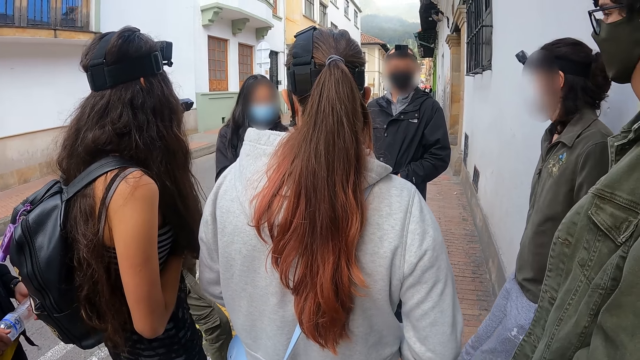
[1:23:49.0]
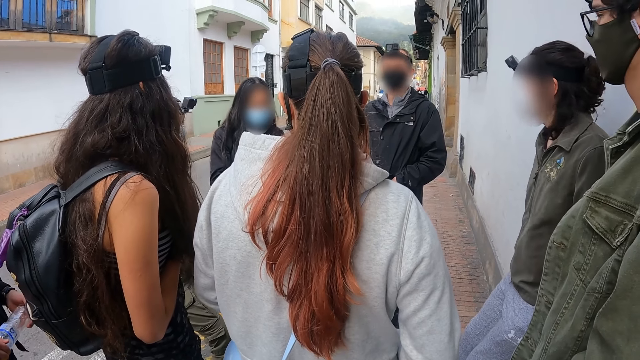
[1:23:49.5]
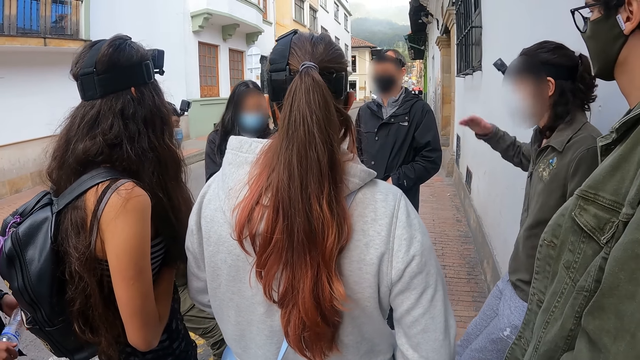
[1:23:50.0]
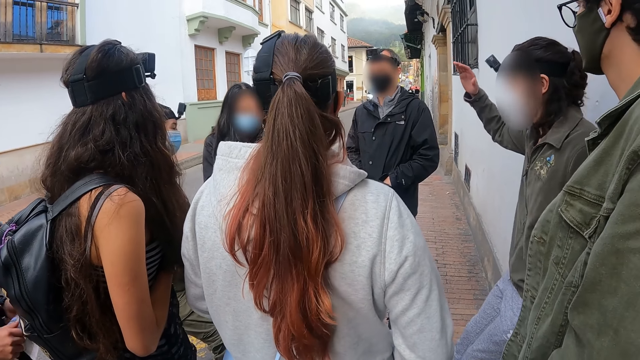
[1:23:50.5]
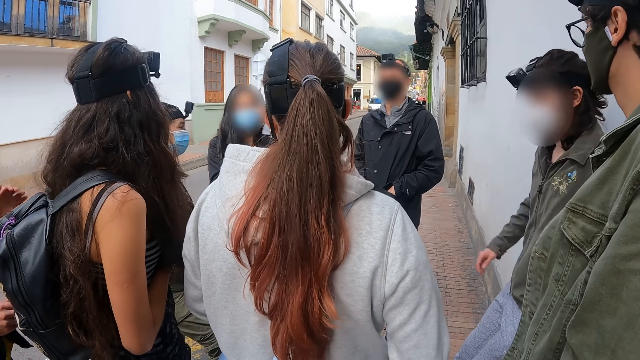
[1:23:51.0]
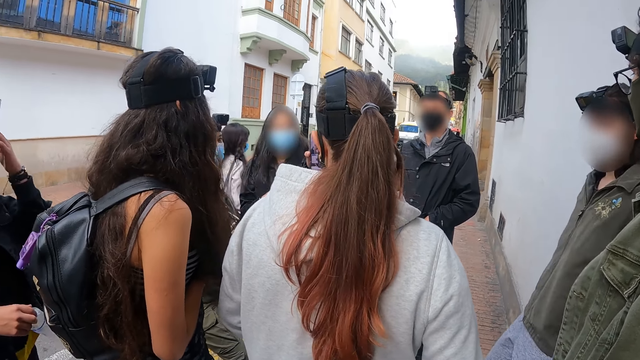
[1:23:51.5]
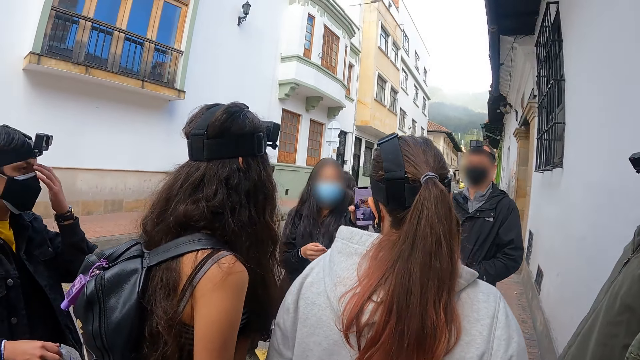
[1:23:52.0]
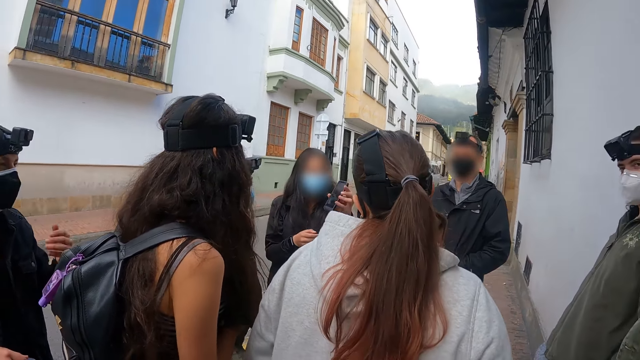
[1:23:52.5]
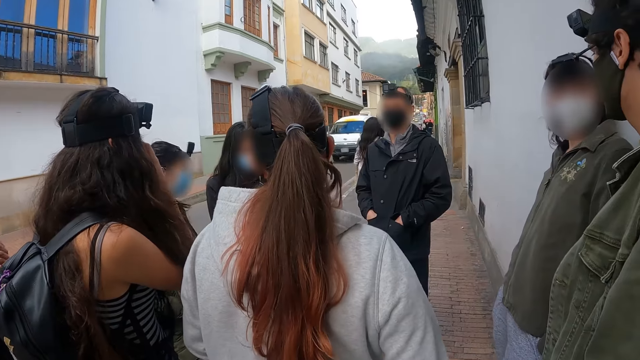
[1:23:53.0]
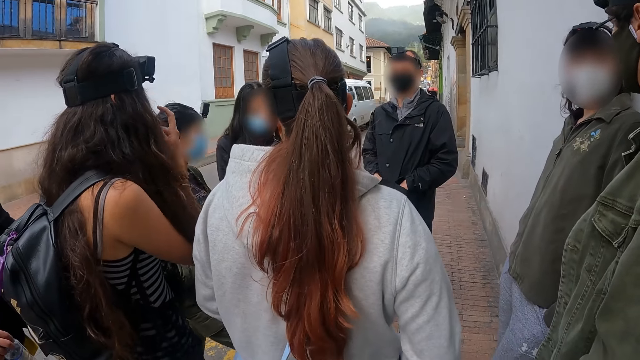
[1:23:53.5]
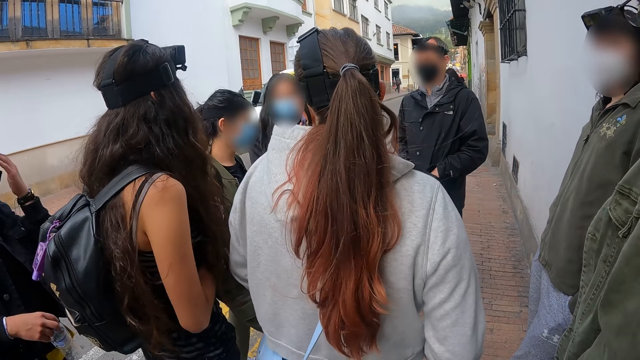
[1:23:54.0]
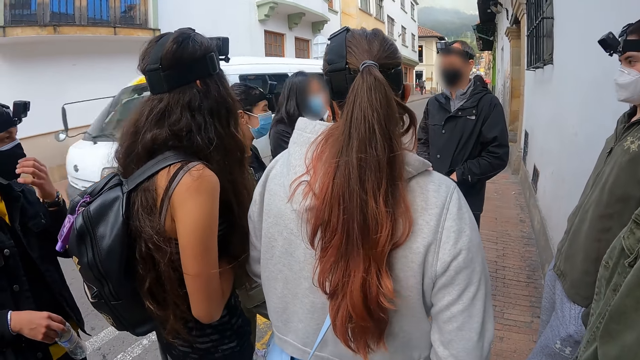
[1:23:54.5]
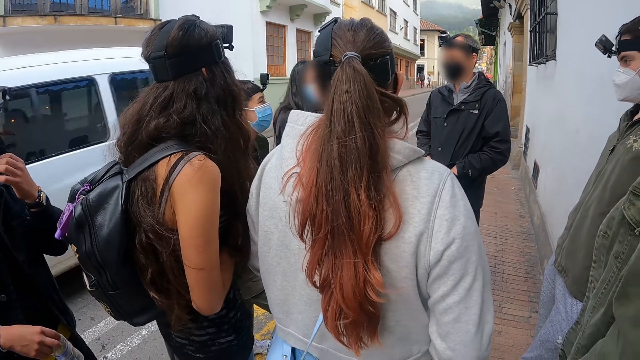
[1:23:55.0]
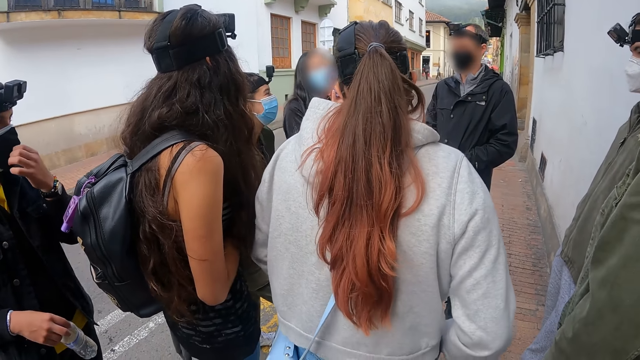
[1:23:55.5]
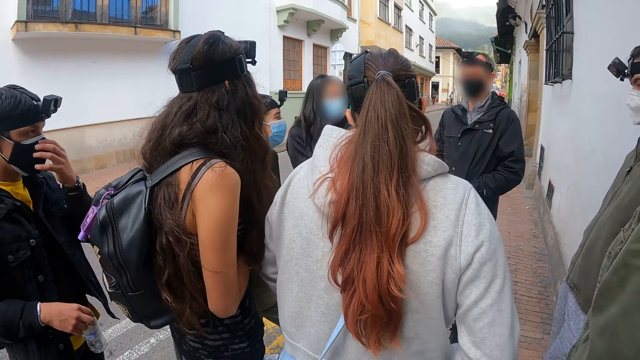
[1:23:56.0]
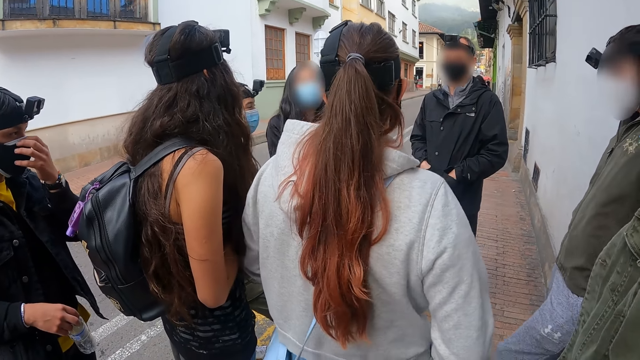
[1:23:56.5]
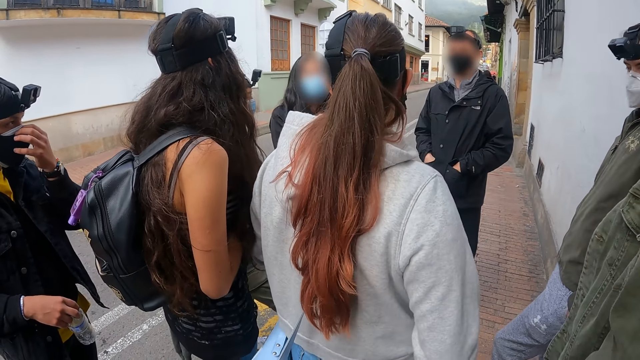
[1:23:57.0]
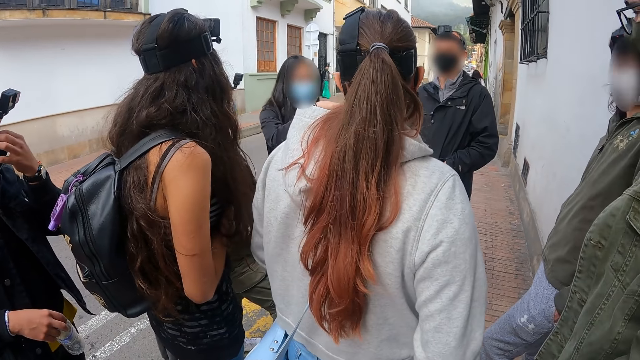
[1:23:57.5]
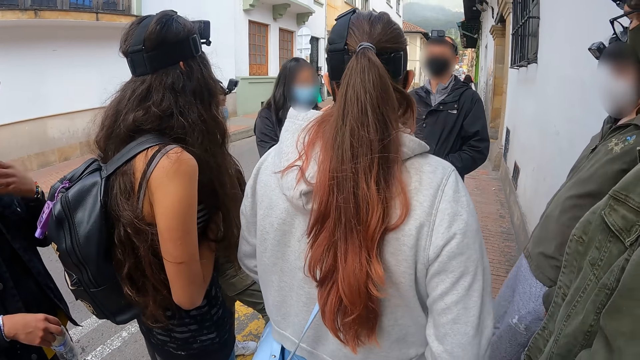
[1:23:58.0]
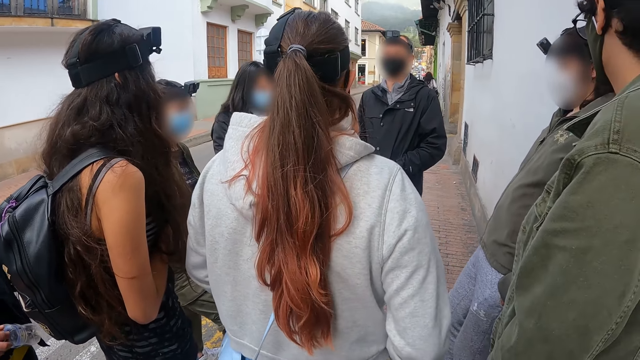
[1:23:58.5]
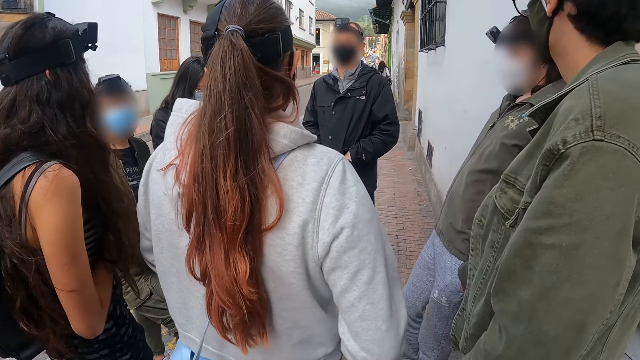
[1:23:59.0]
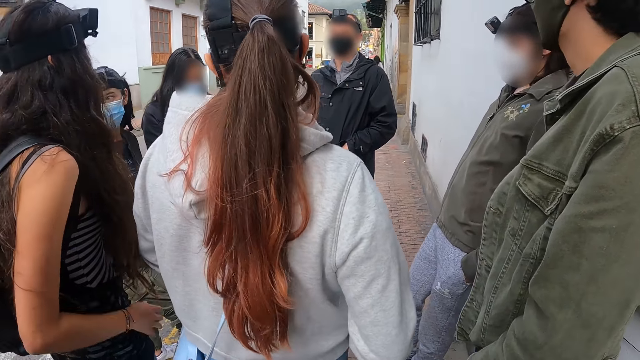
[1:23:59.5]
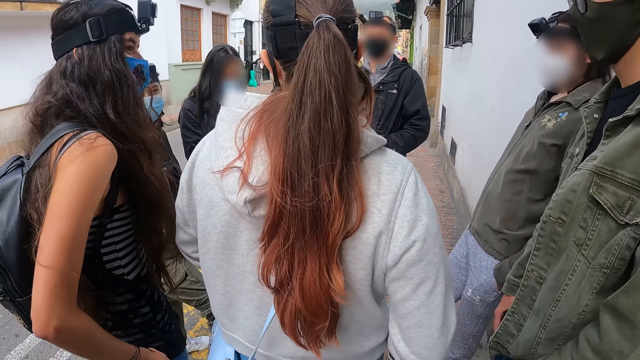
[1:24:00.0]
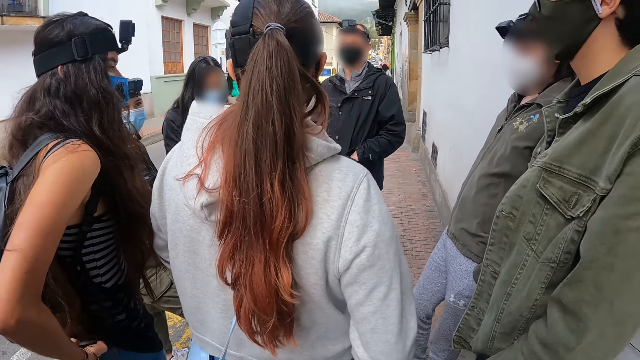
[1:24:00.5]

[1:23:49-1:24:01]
A man lifts the right hand. Another man touches the face, adjusts a face mask, and touches the mask.

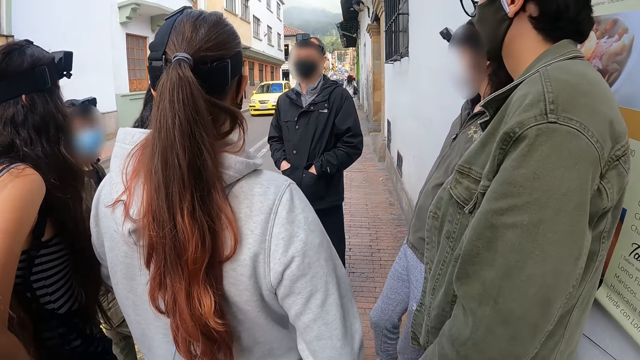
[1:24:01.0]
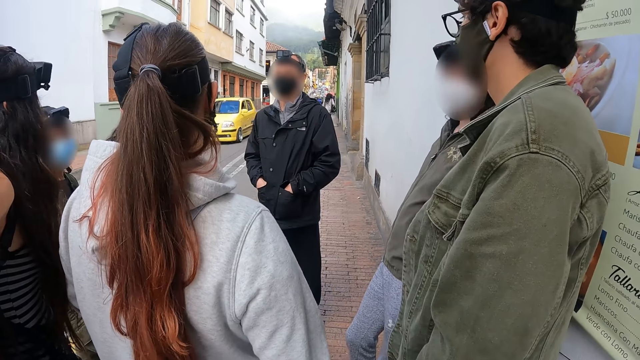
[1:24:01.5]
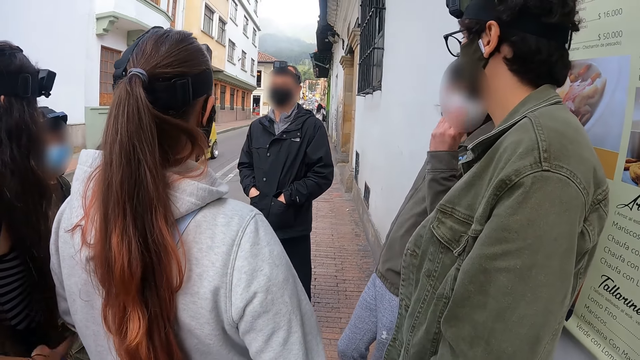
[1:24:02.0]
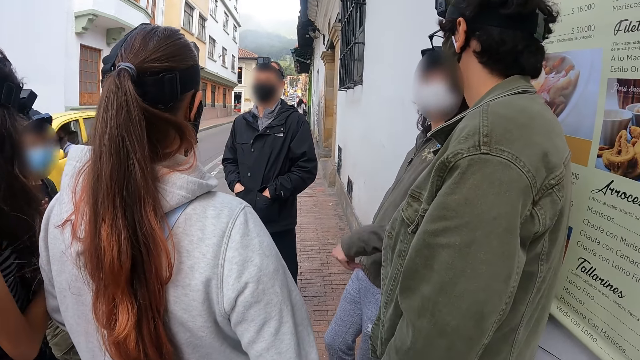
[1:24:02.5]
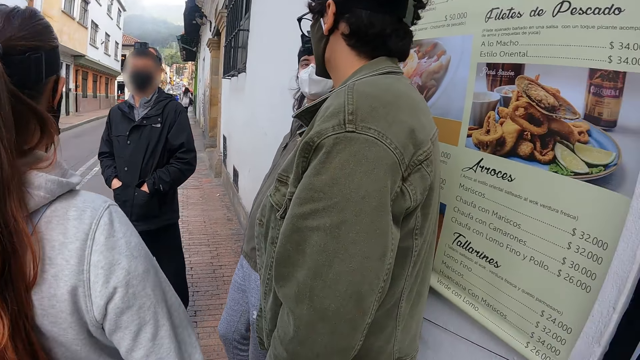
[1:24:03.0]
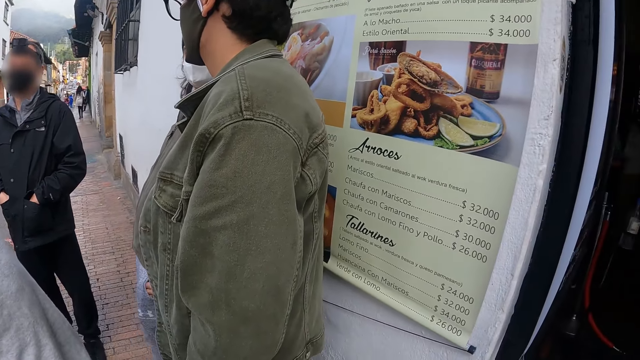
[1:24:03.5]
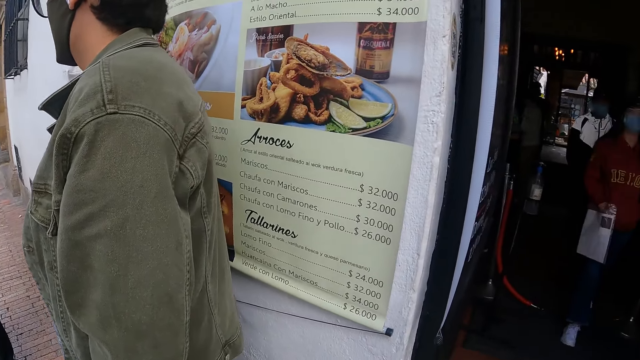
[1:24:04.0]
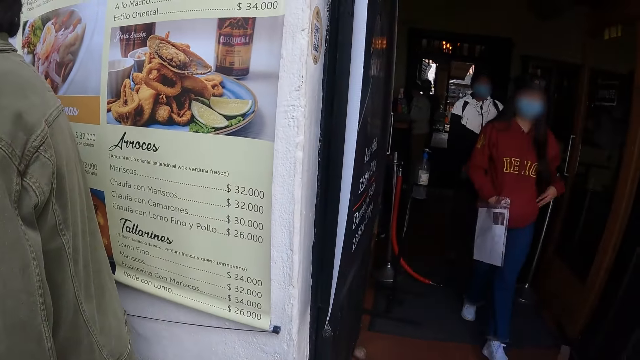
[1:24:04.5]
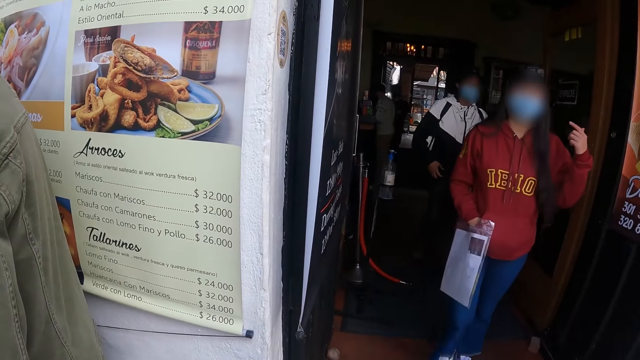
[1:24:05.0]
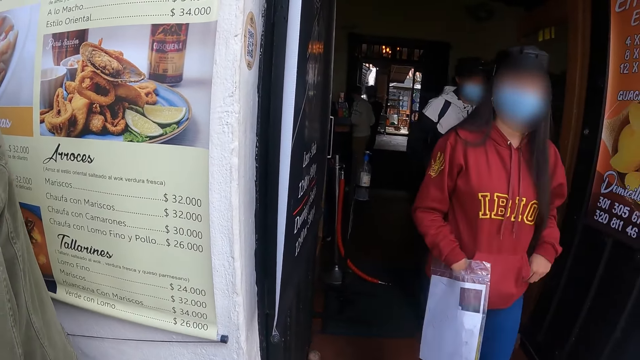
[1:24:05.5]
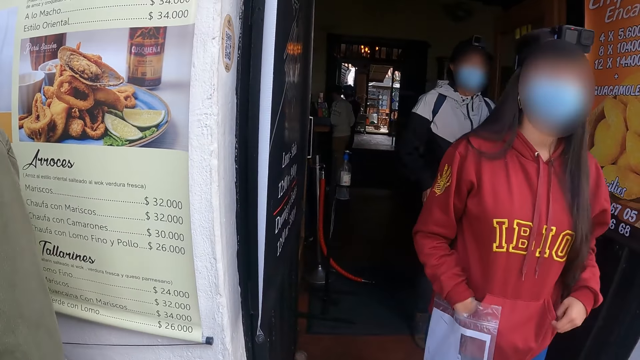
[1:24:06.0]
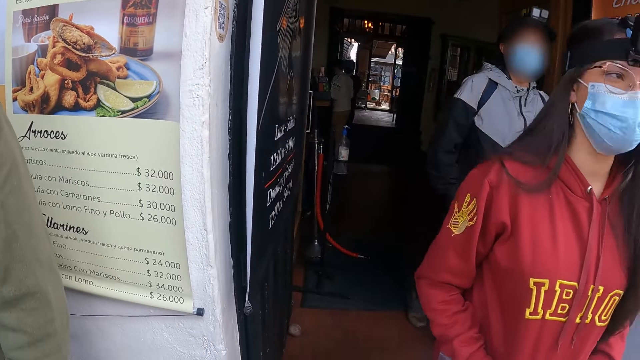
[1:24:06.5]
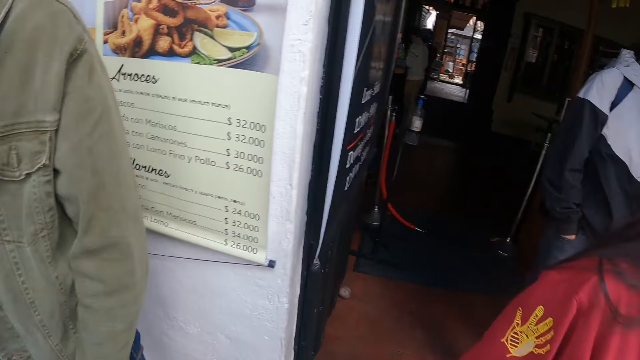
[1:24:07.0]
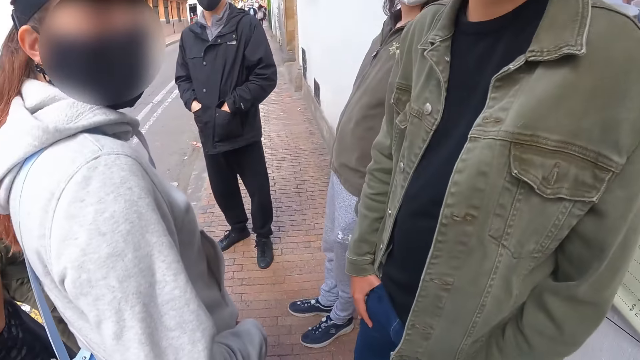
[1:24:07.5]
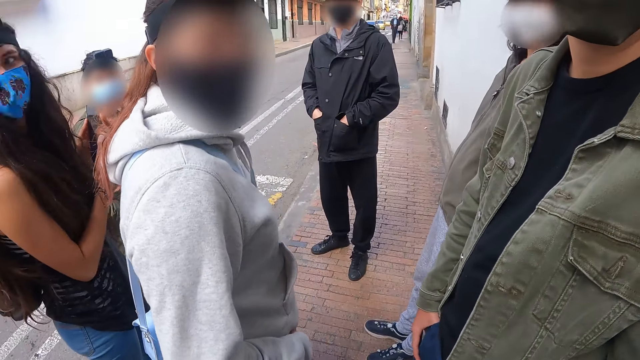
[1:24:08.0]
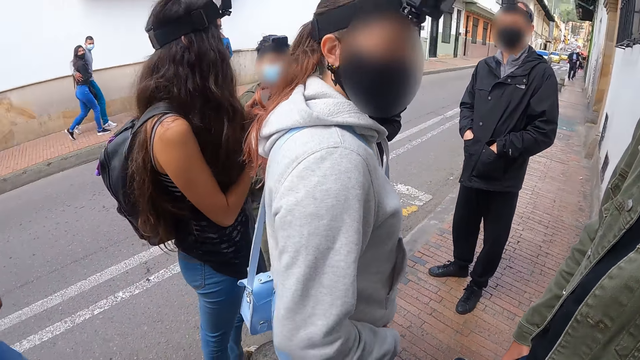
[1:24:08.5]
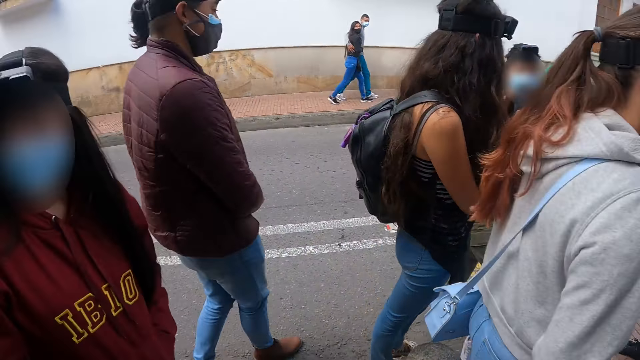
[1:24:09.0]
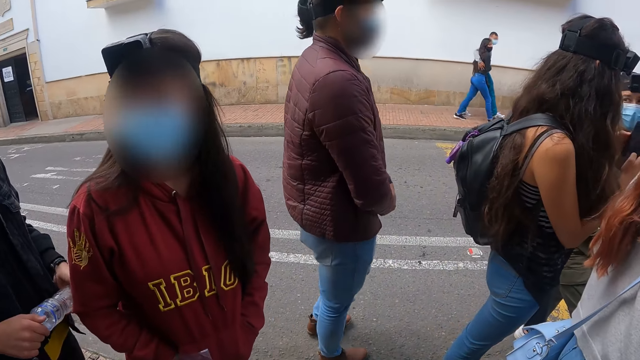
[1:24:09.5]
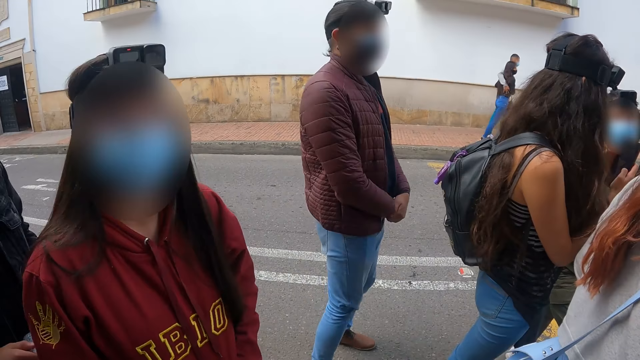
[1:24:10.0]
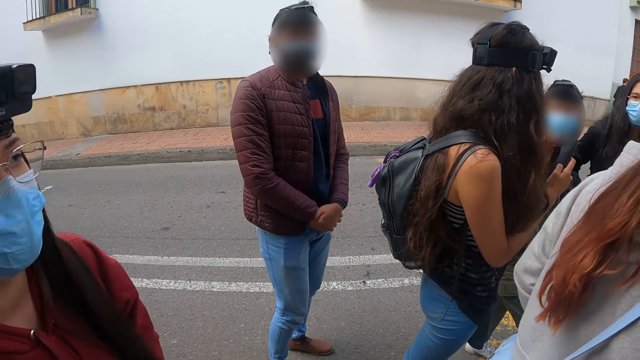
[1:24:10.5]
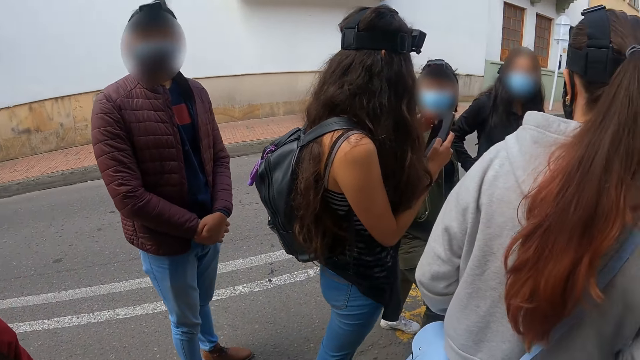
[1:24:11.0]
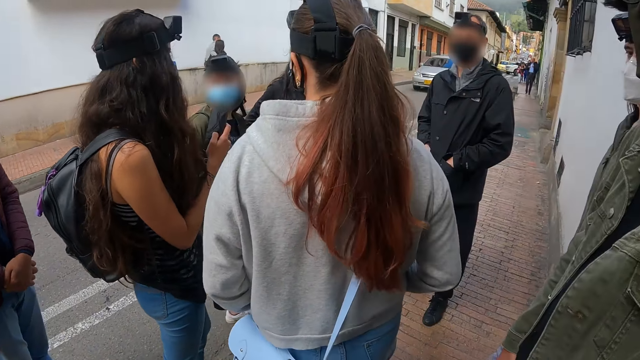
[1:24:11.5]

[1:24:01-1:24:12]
A man sways a hand. Another man walks around. A lady lifts a hand. A woman walks around. A third man moves around.
